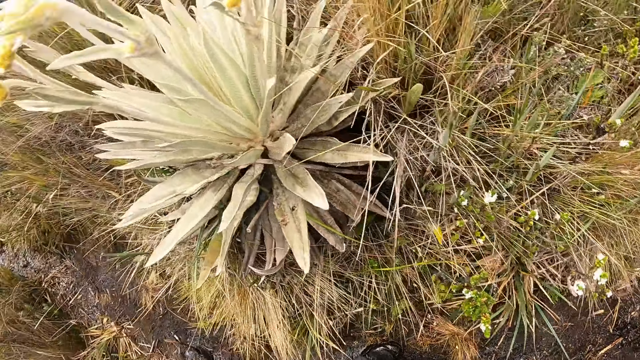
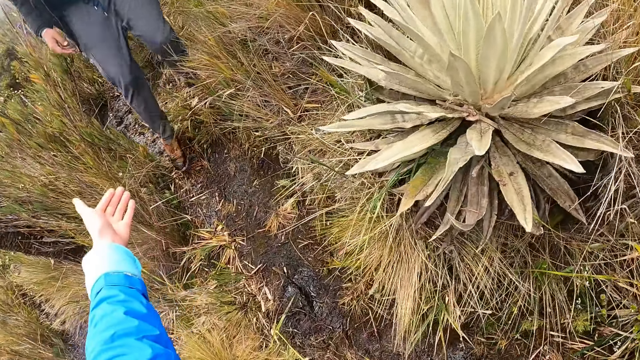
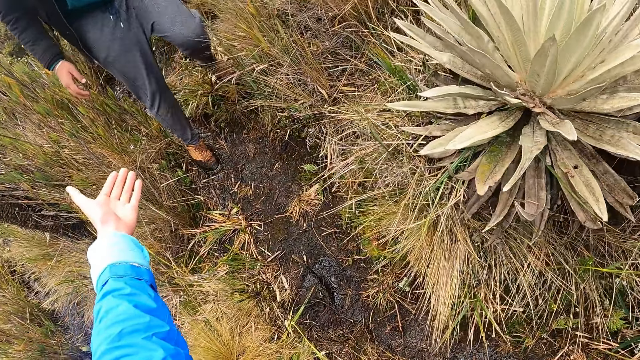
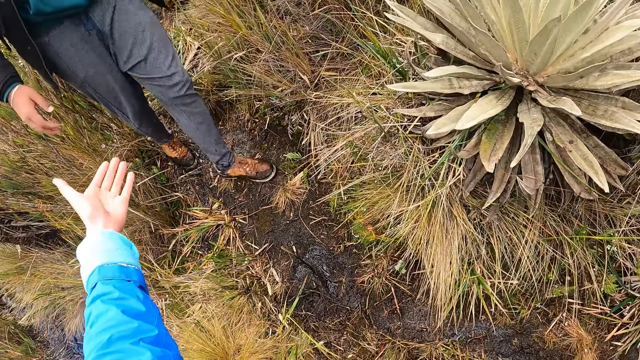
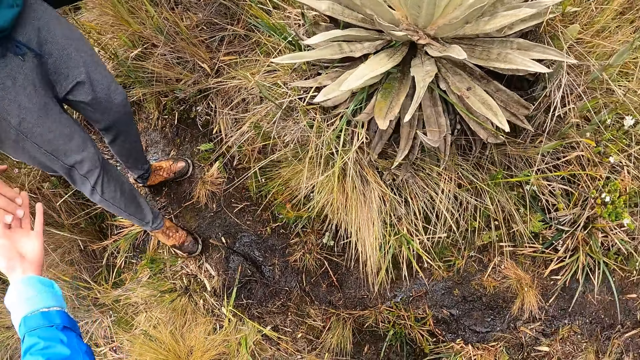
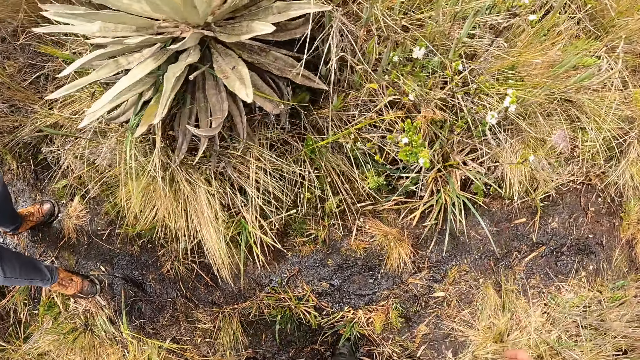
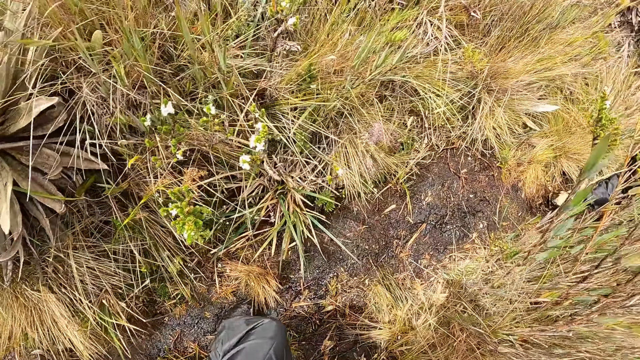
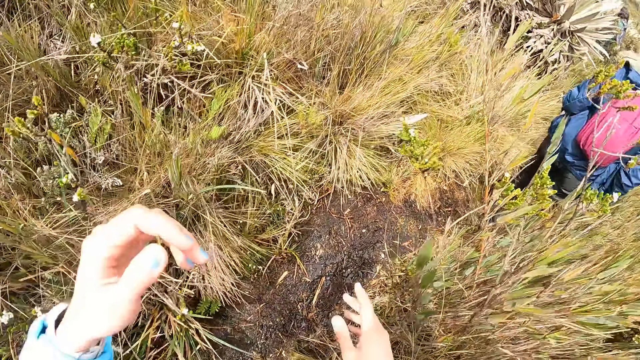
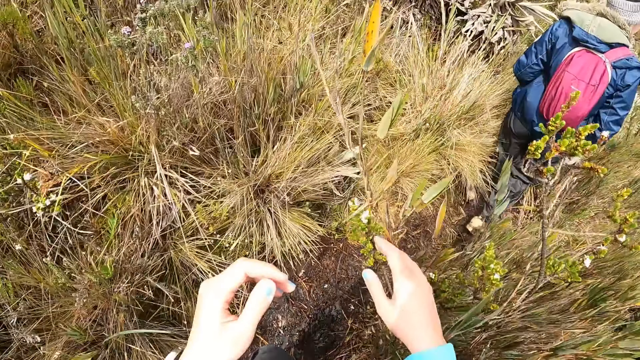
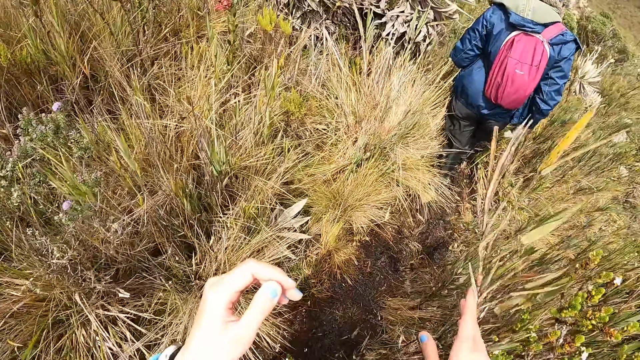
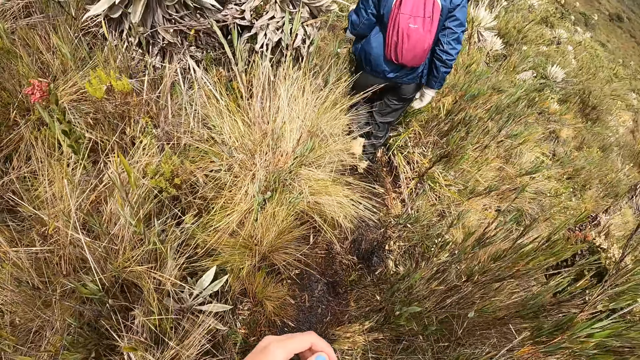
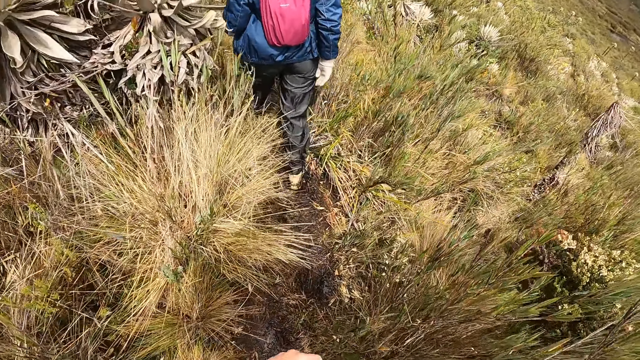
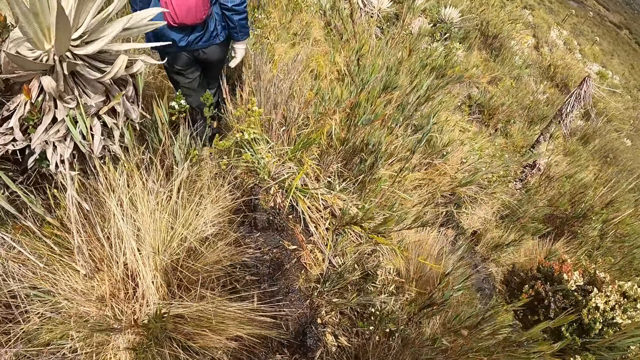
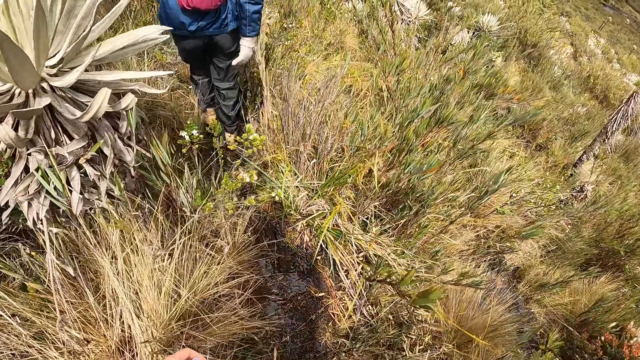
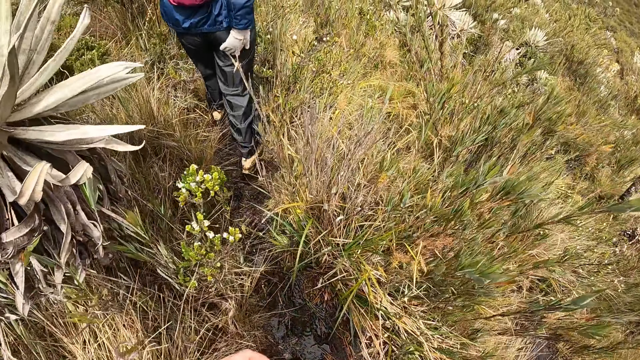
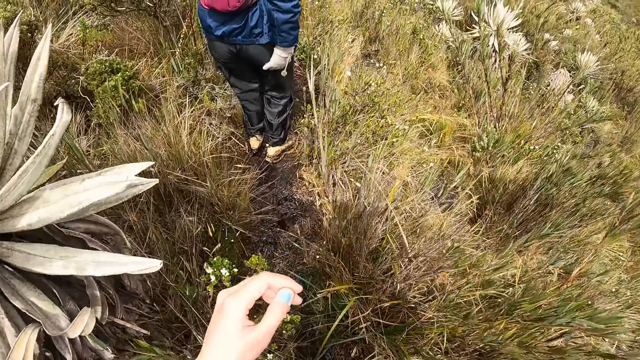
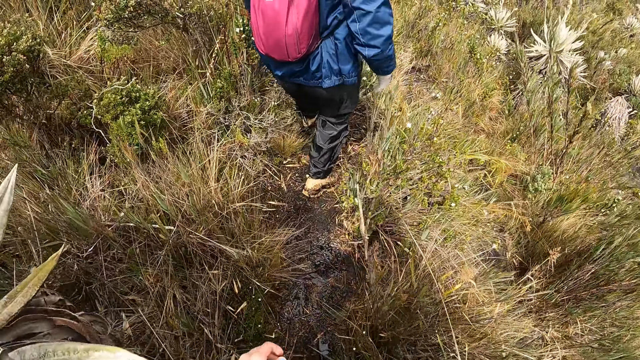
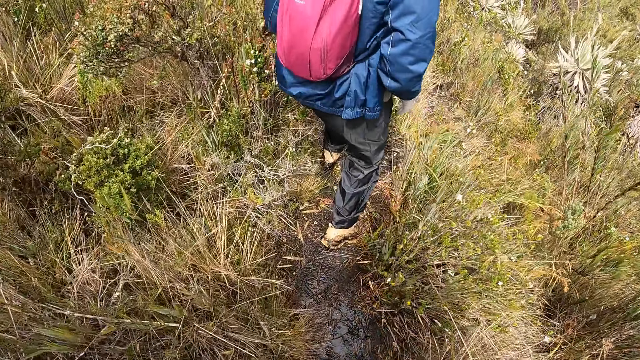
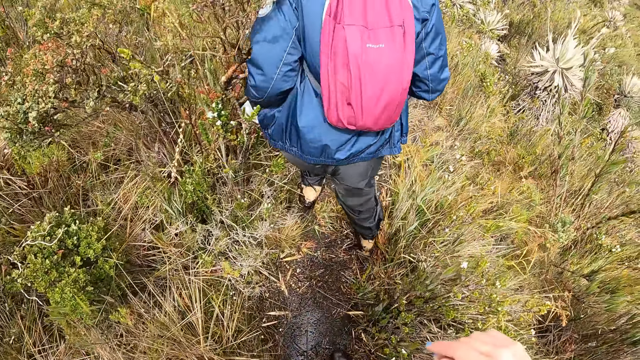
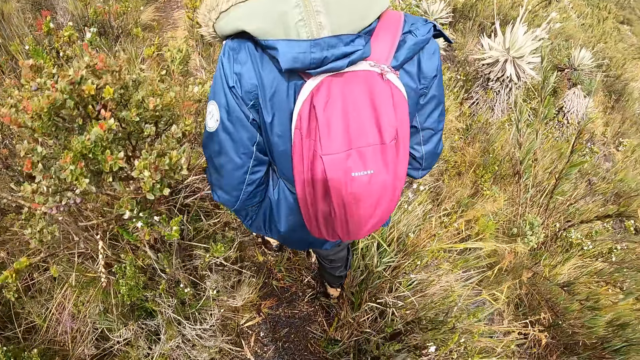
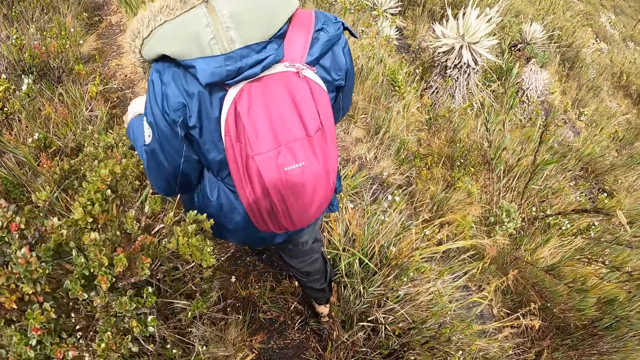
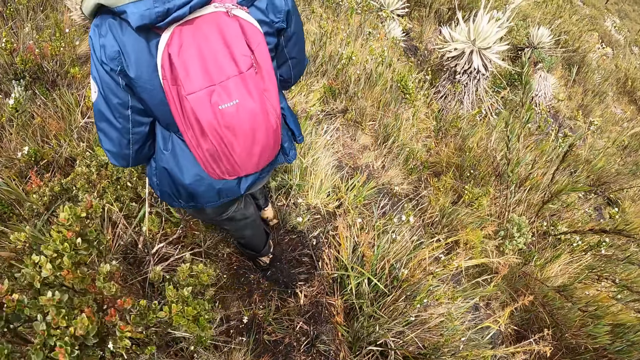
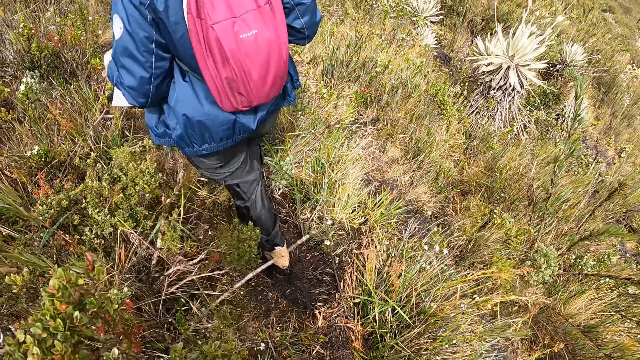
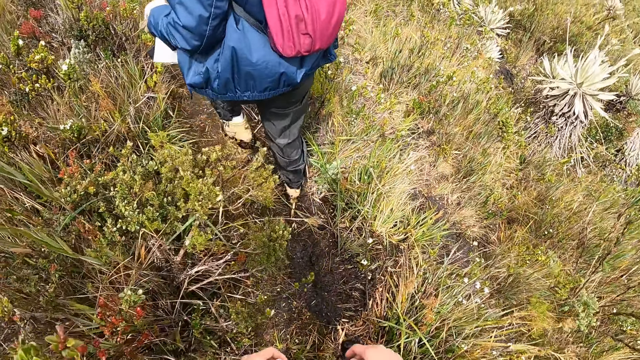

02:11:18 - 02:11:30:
The camera wearer moves a plant with her right hand.

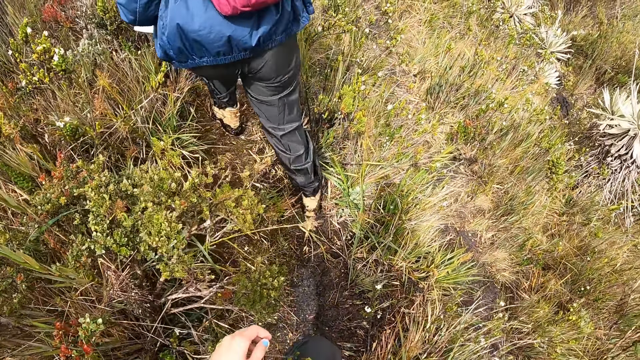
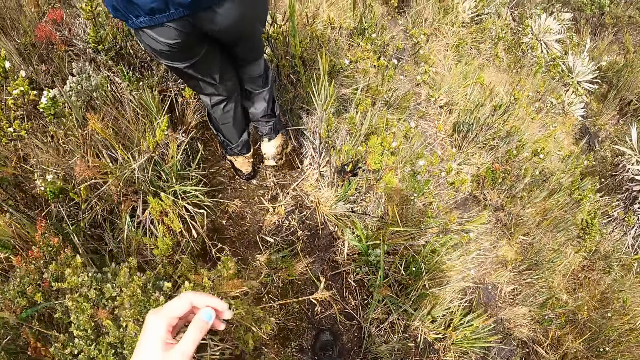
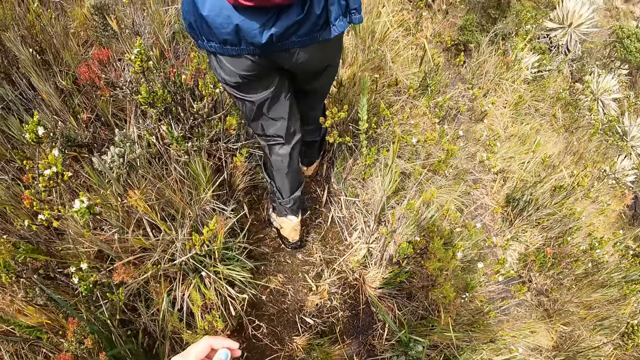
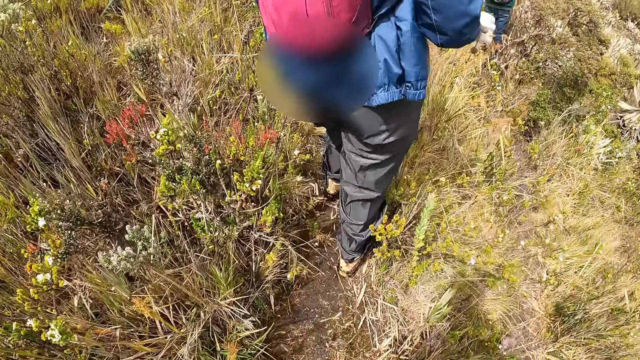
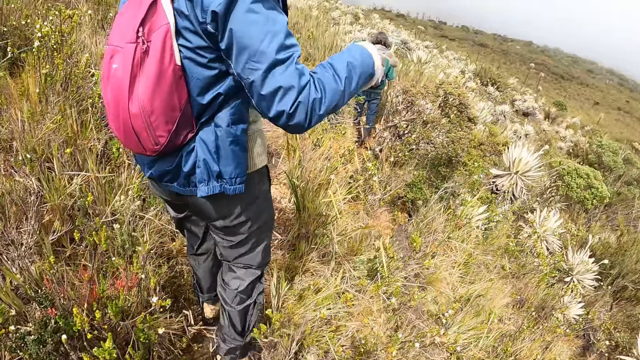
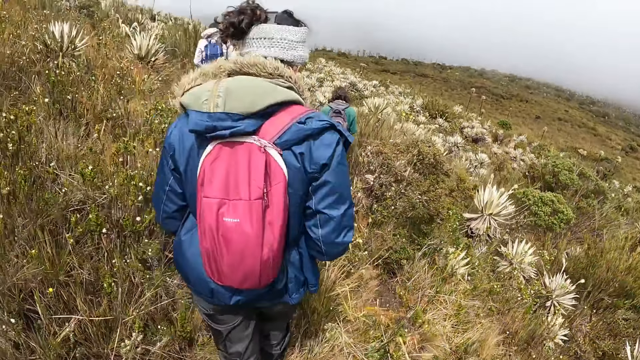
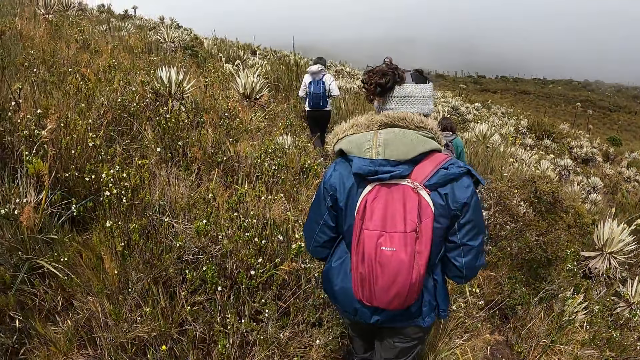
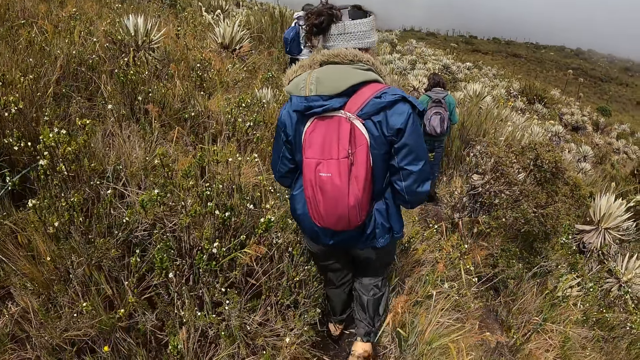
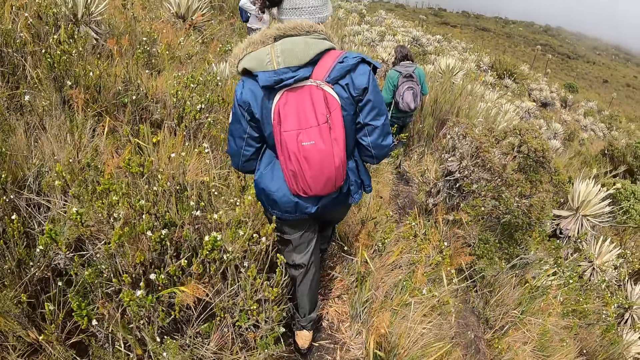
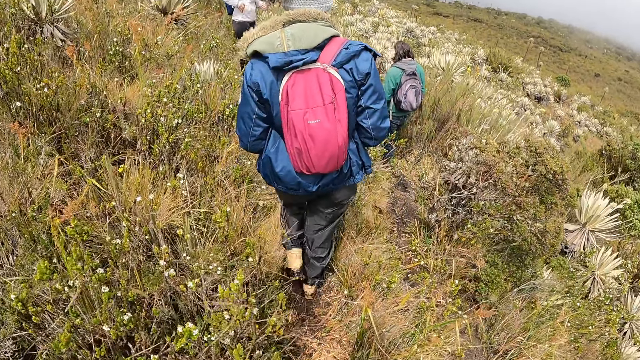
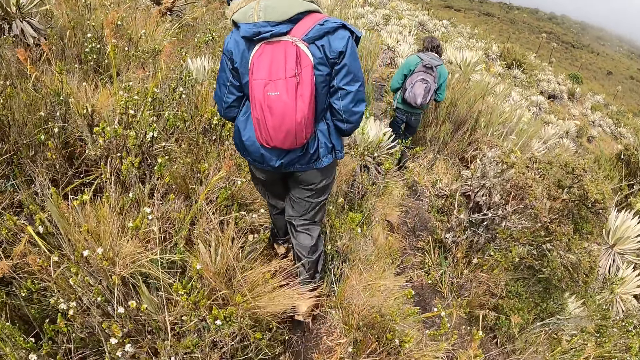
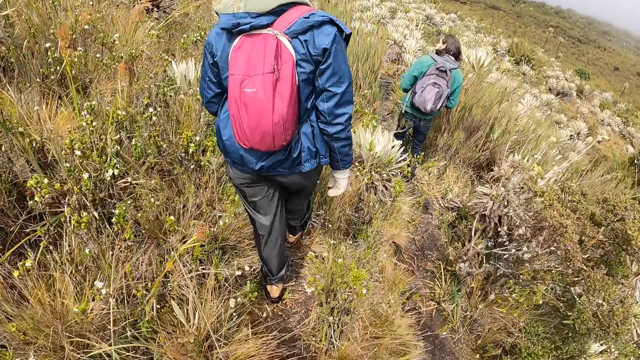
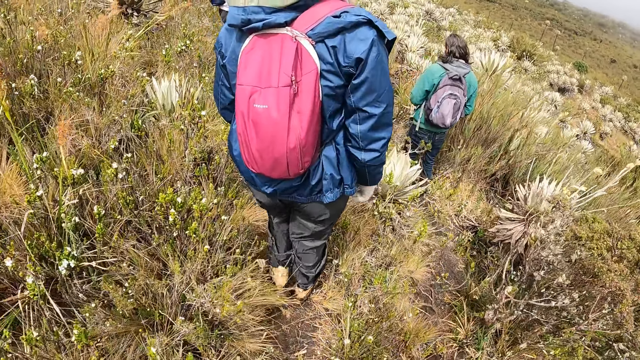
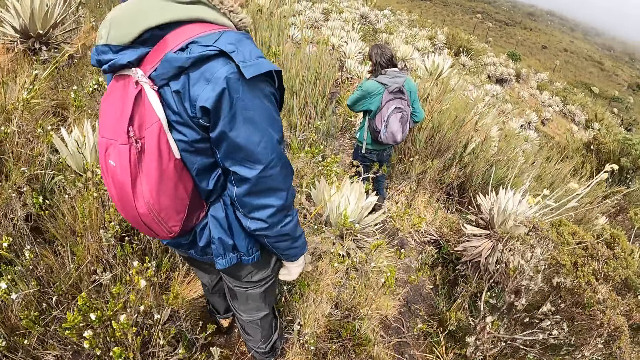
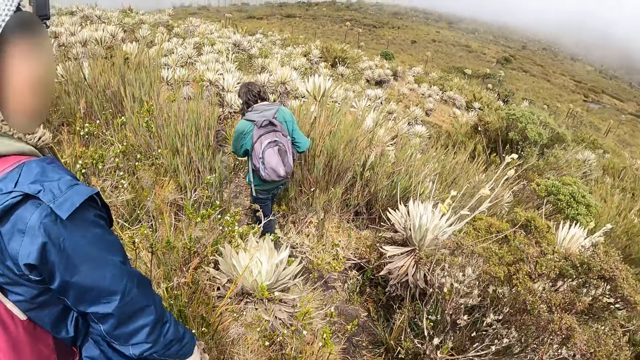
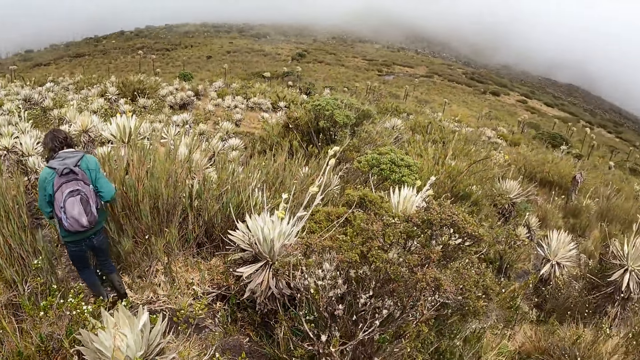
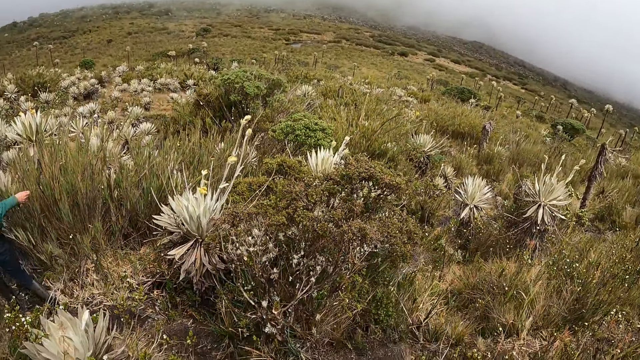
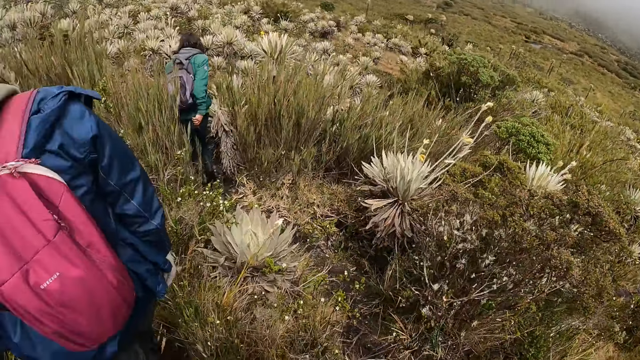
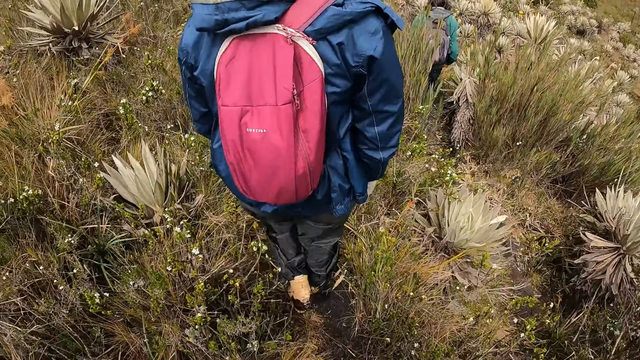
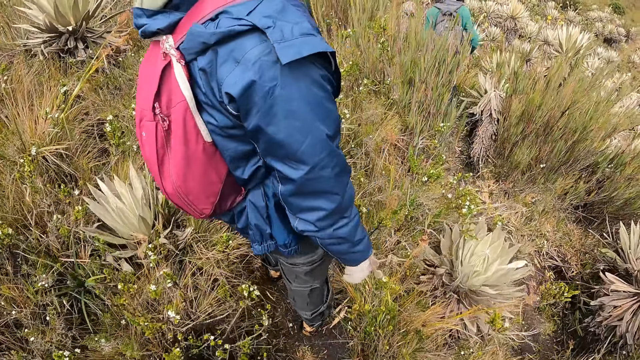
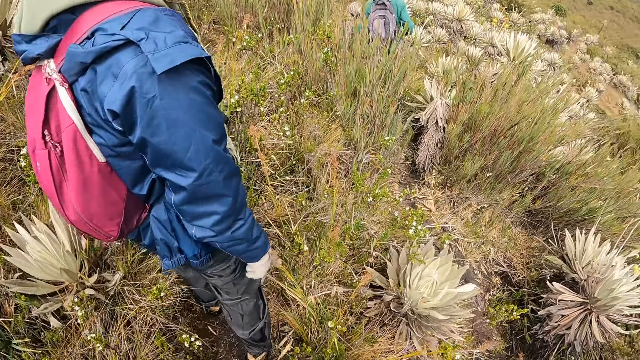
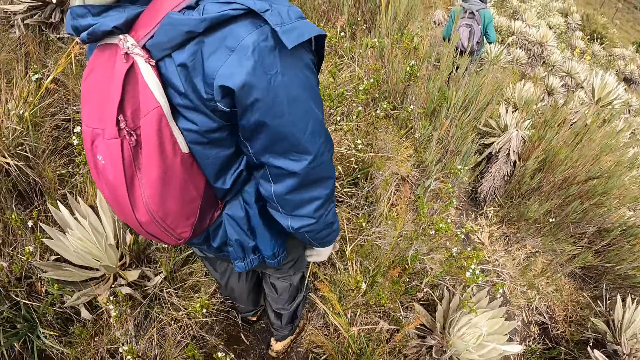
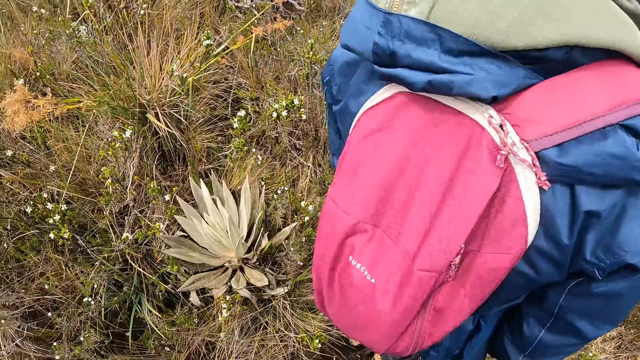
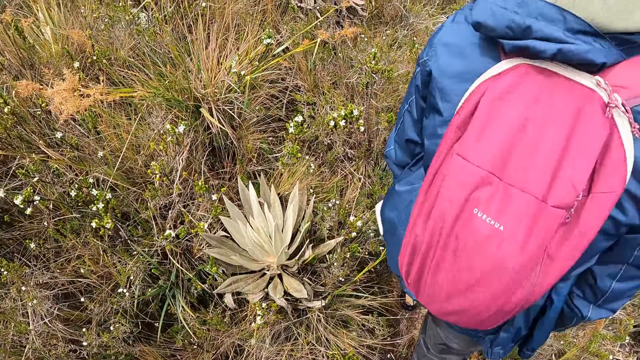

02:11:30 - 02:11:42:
The camera wearer converses with a woman. They walk in the area. They look around.
